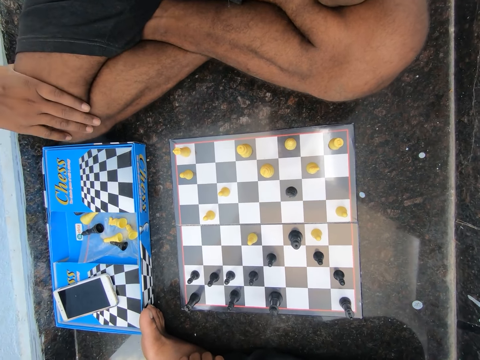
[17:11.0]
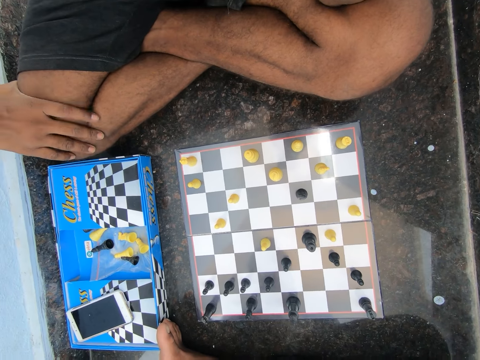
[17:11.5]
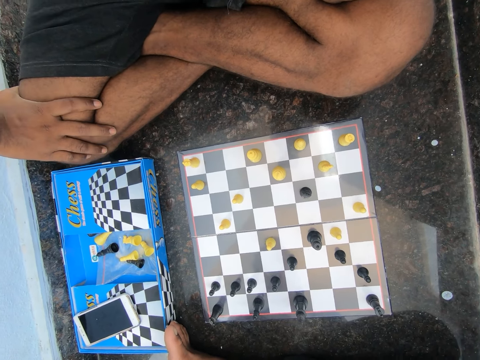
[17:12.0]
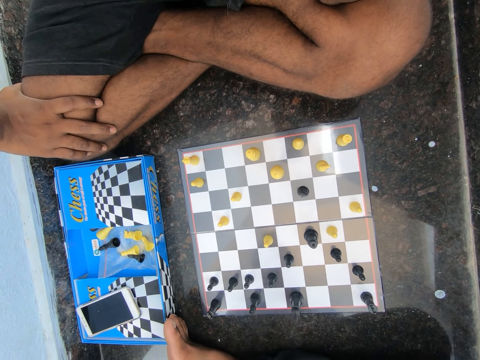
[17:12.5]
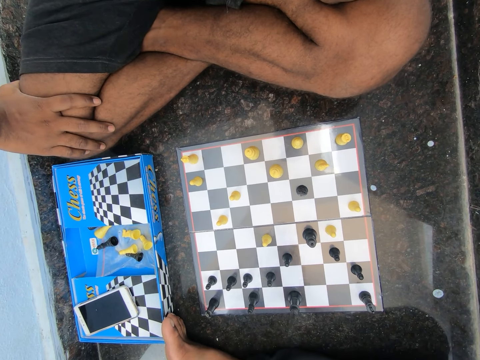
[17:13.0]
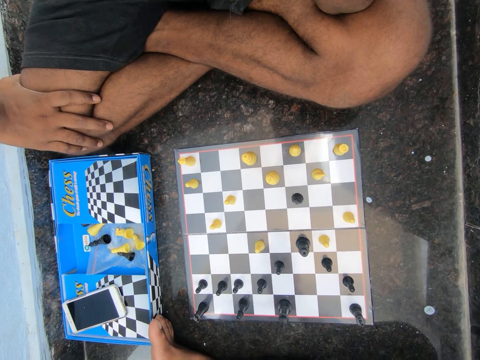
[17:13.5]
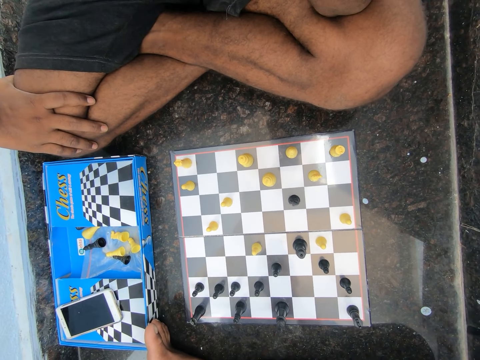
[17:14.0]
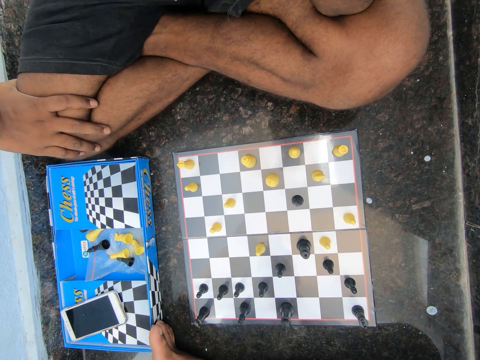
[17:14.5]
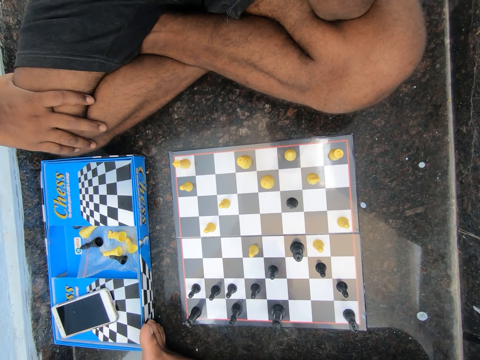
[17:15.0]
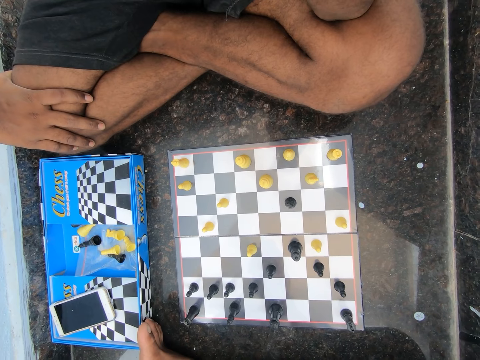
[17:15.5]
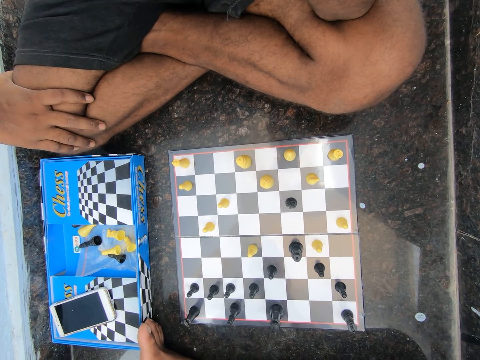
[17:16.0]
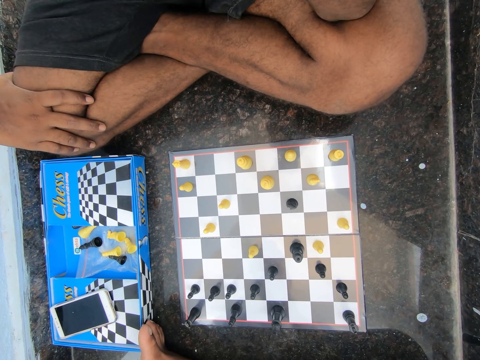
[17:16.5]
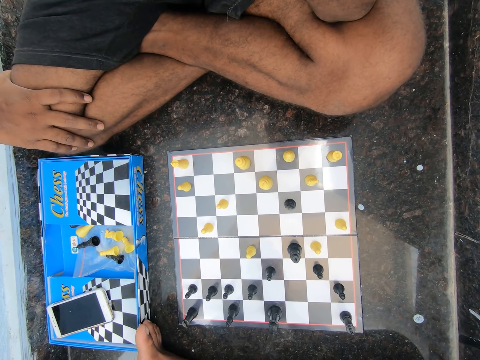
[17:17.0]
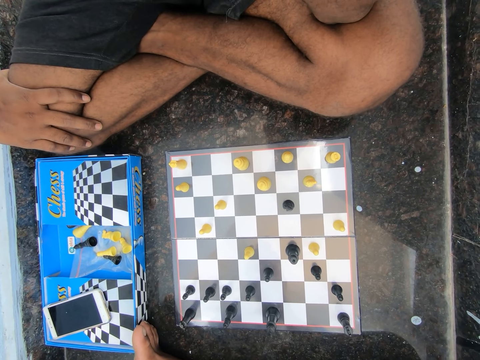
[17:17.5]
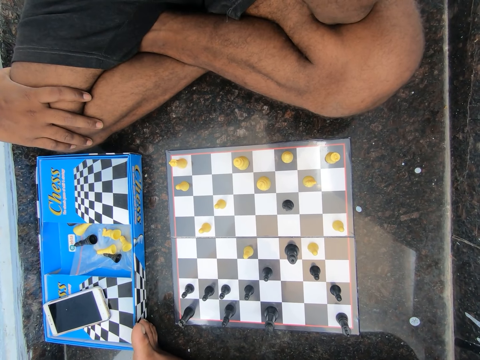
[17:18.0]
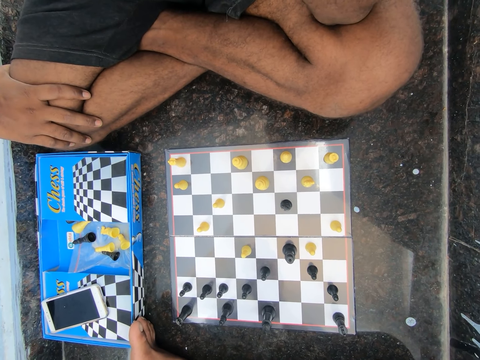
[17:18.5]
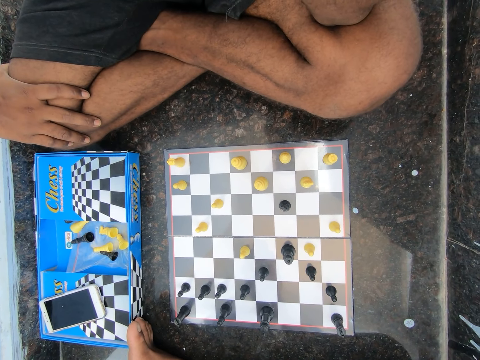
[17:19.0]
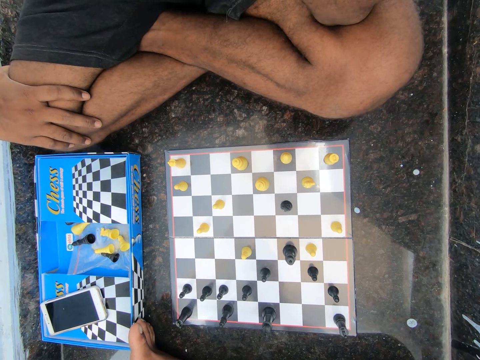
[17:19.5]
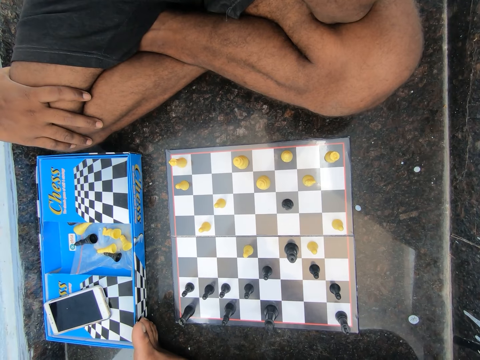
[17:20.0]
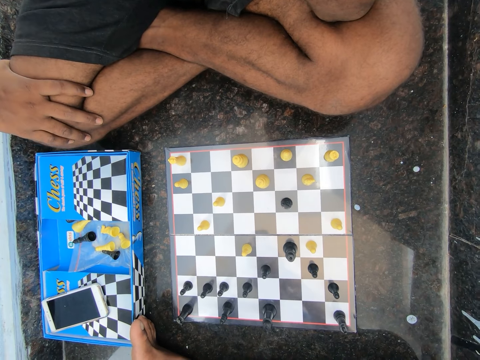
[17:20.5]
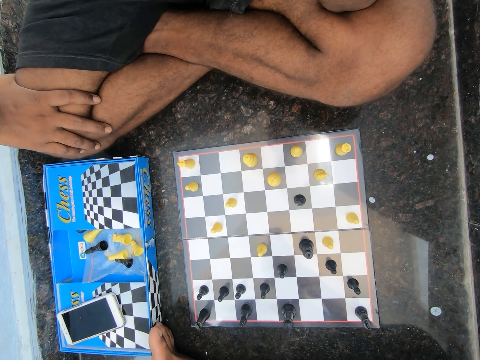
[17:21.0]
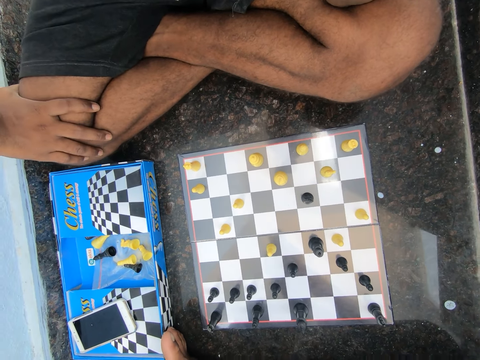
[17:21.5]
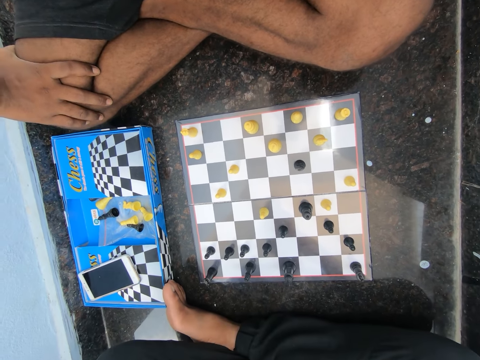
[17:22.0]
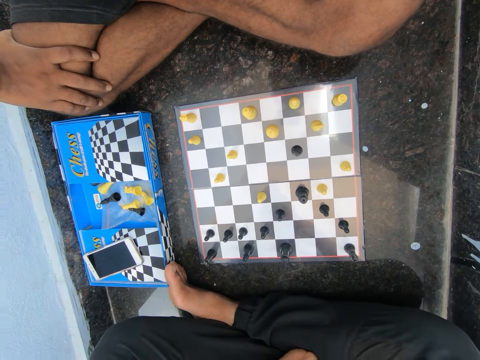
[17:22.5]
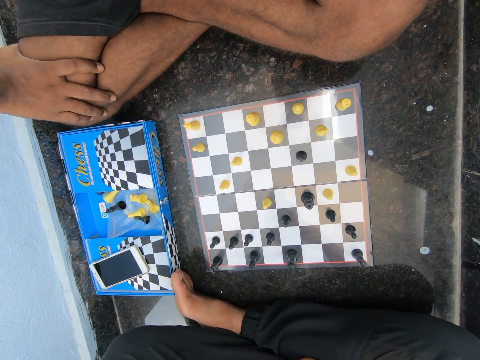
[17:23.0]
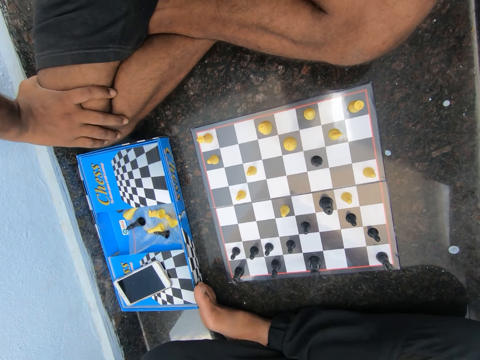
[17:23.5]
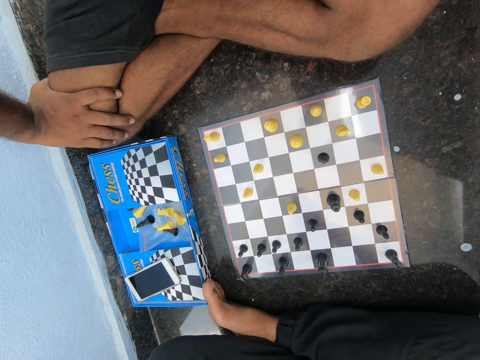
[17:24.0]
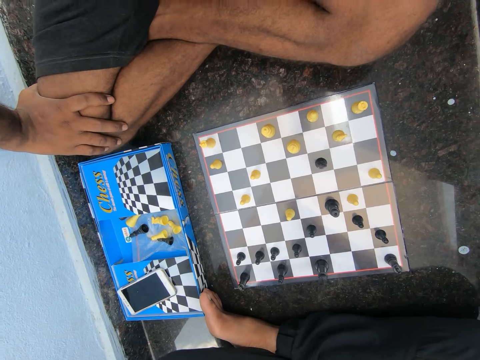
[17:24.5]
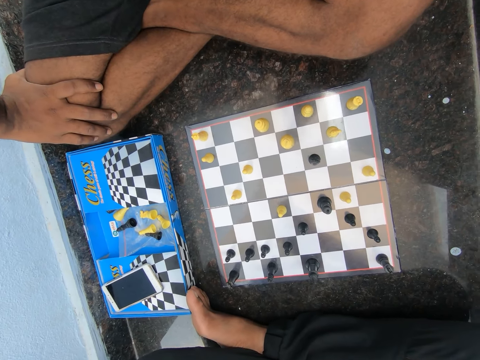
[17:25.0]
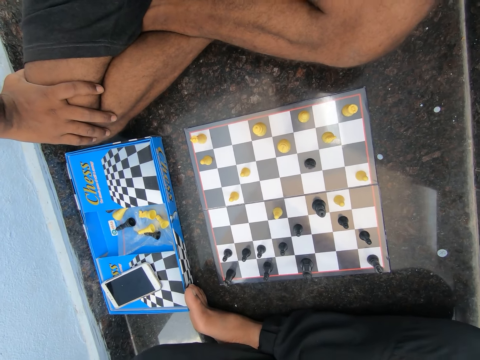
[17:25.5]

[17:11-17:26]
The camera wearer looks at the chess board. They discuss with the man in the room. The man shakes the hand.

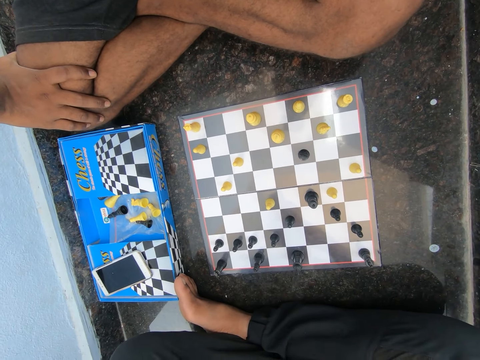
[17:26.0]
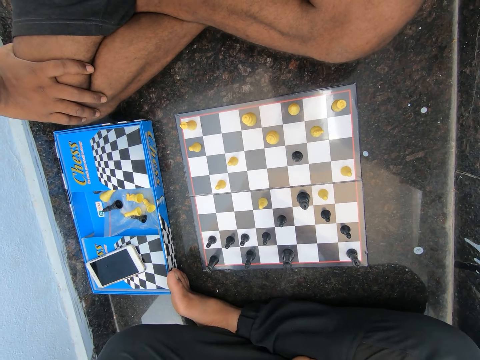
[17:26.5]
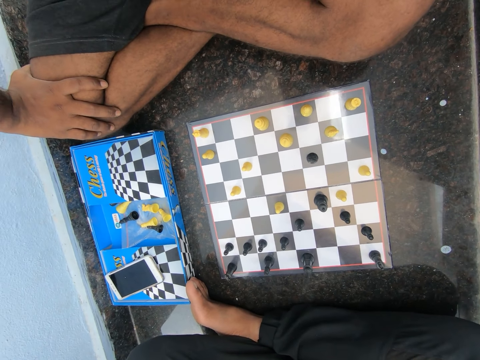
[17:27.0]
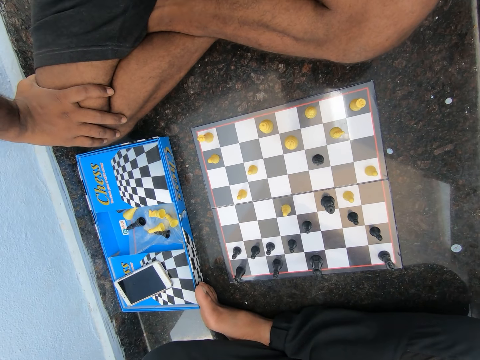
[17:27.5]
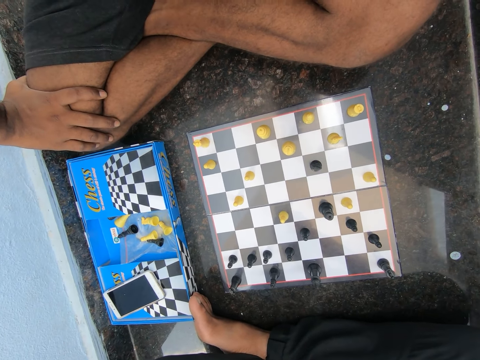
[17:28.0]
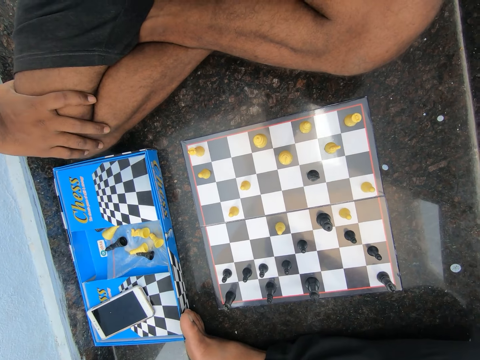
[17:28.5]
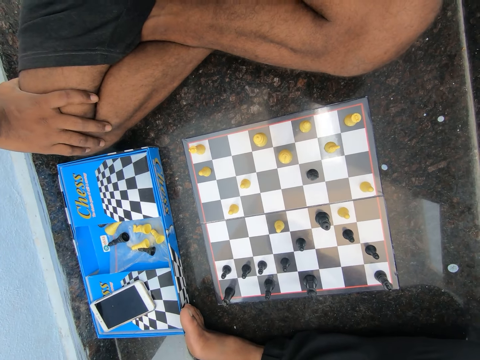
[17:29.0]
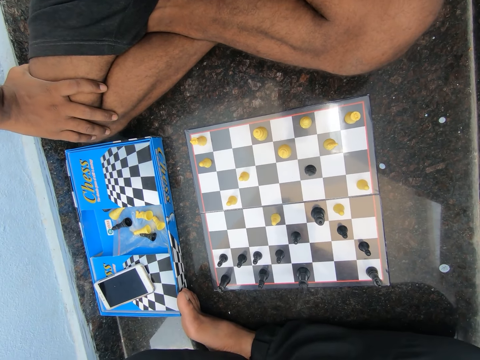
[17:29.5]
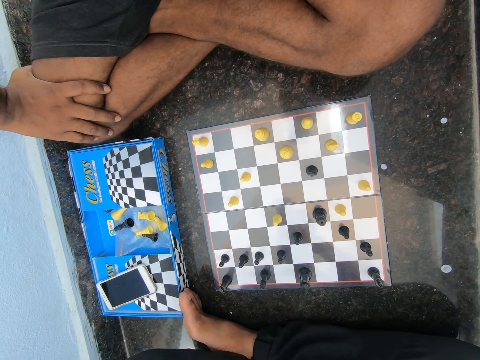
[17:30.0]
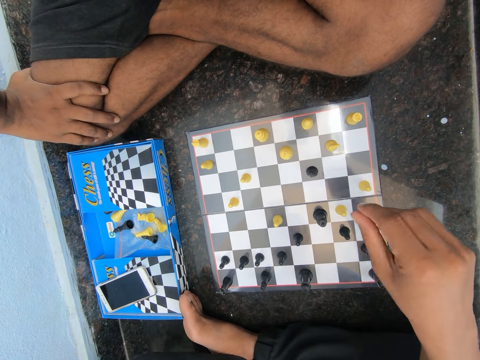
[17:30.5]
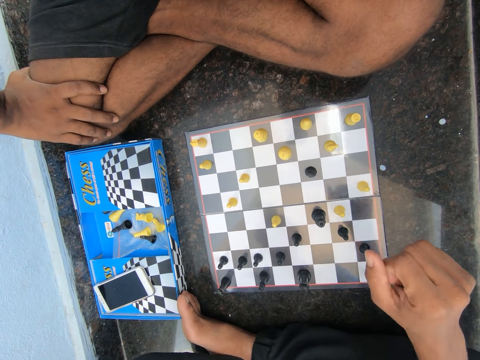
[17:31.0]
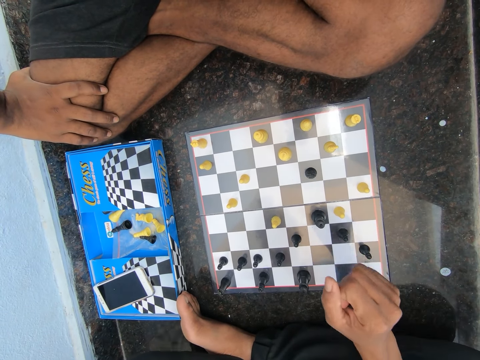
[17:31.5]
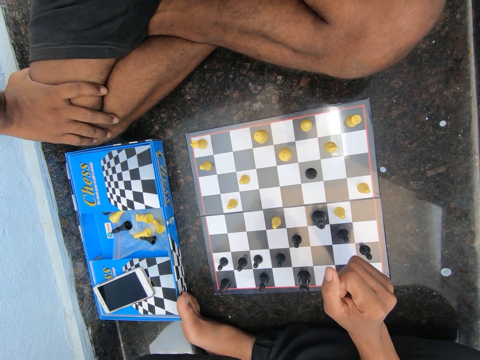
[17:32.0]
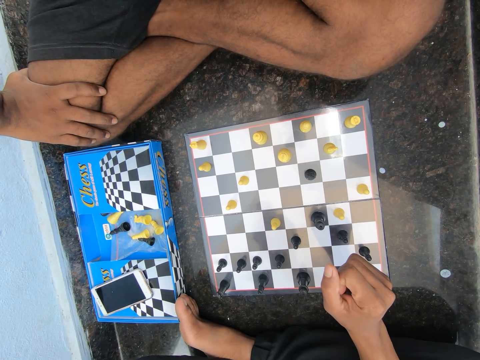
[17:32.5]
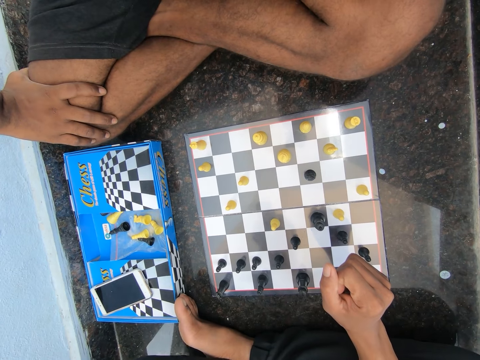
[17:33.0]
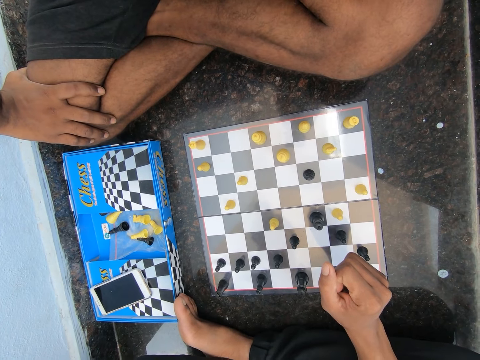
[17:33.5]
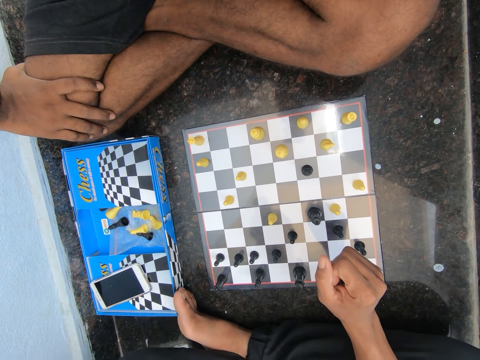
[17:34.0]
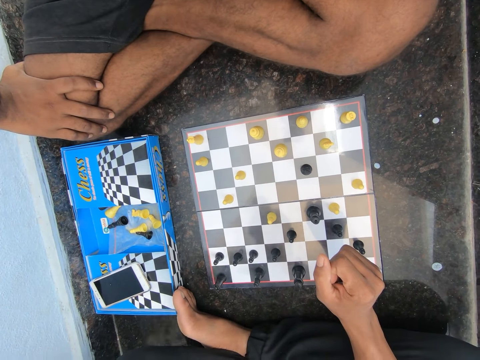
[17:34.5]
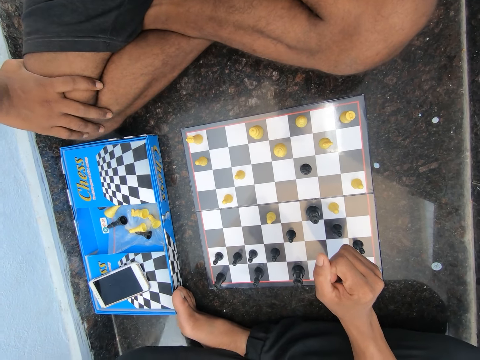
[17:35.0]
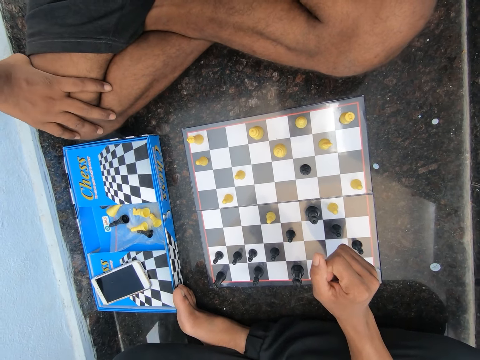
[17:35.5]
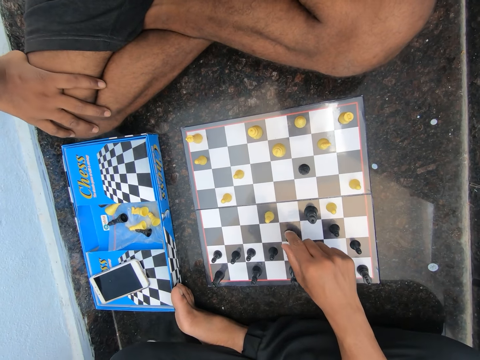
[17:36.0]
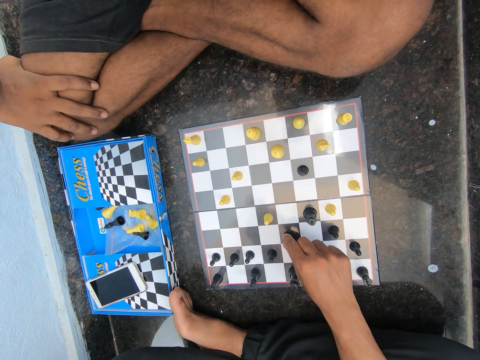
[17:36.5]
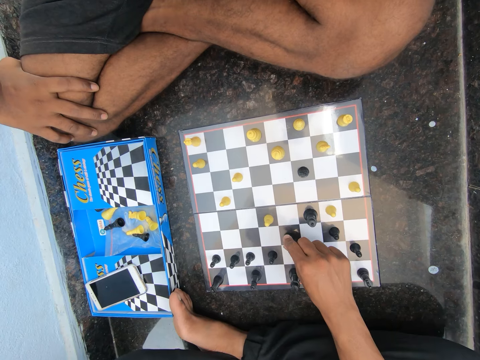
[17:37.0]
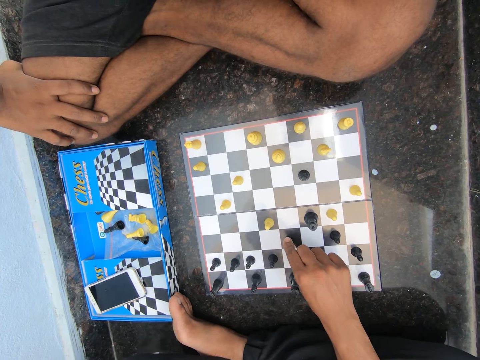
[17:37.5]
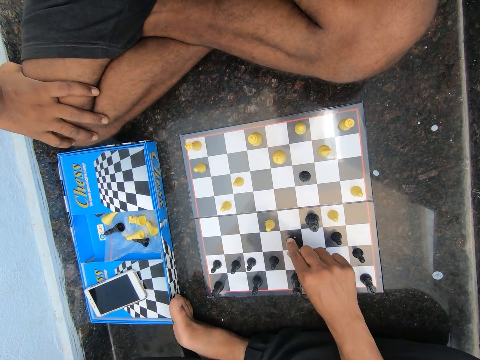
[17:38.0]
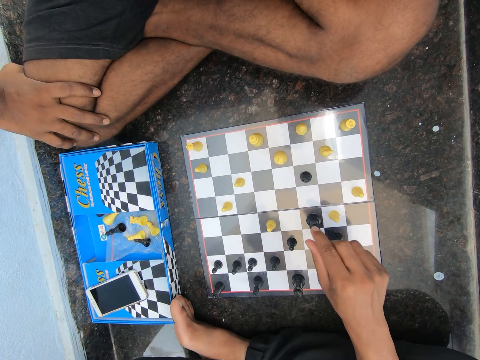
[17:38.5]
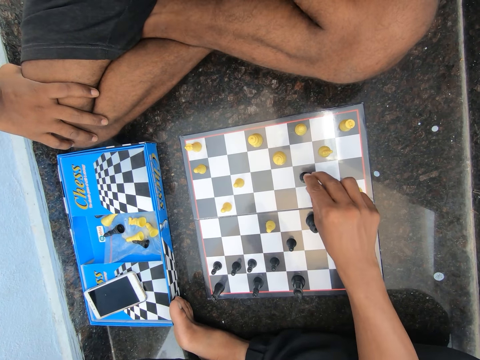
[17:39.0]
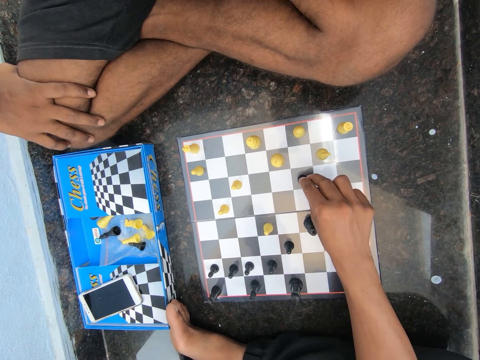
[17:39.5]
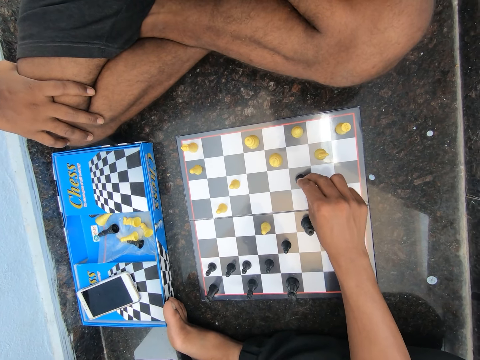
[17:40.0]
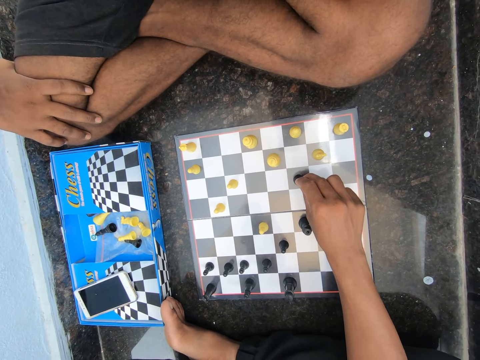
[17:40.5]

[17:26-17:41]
The camera wearer moves the hand. They touch a chess piece on the chess board. They touch another chess piece on the chess board.
